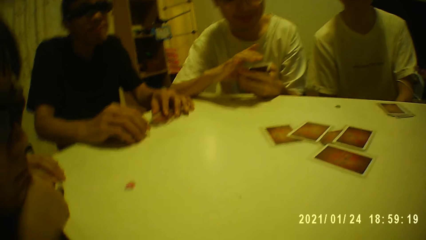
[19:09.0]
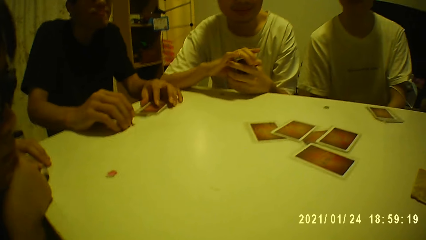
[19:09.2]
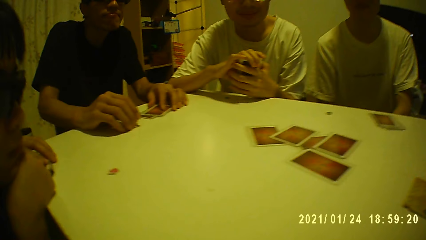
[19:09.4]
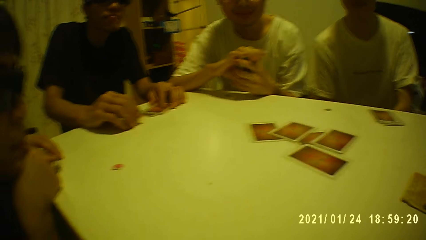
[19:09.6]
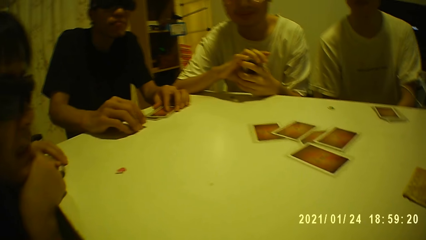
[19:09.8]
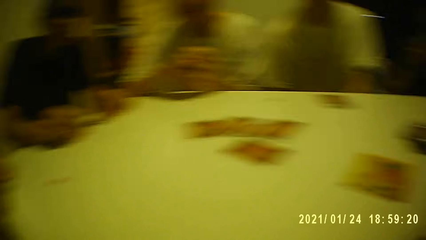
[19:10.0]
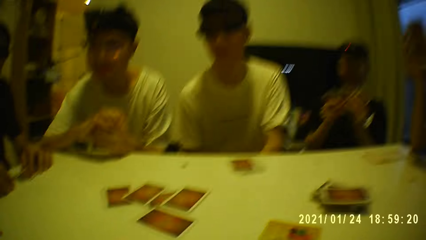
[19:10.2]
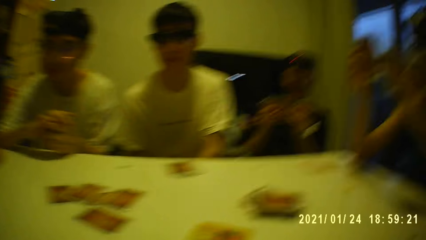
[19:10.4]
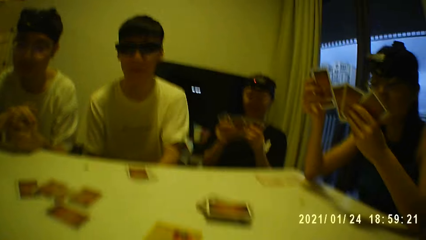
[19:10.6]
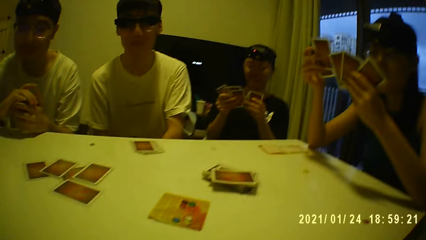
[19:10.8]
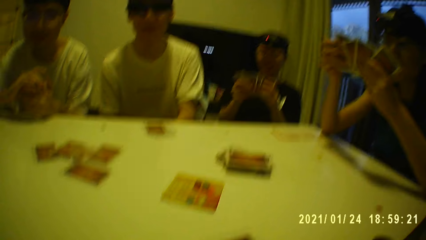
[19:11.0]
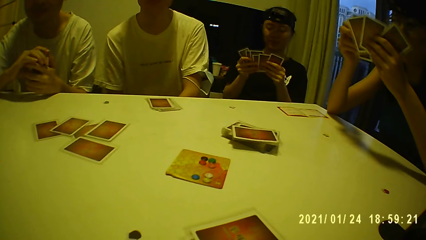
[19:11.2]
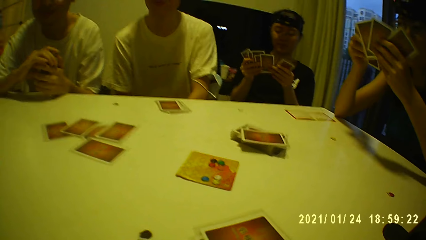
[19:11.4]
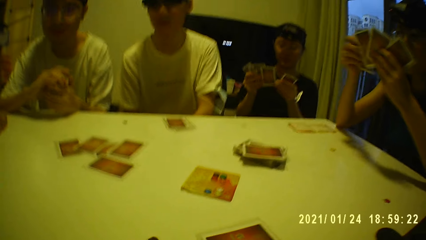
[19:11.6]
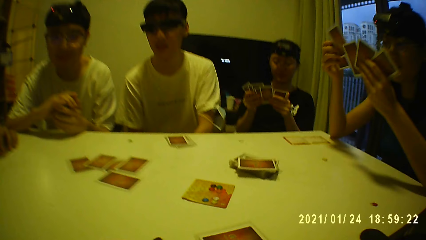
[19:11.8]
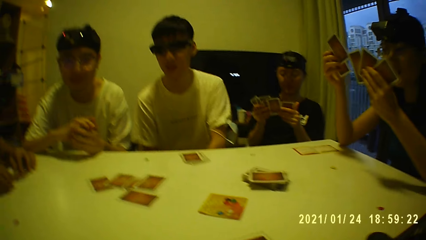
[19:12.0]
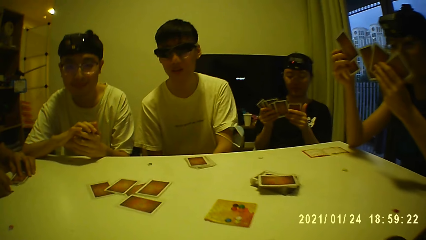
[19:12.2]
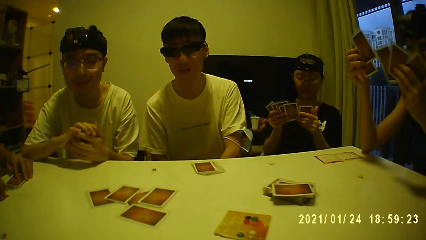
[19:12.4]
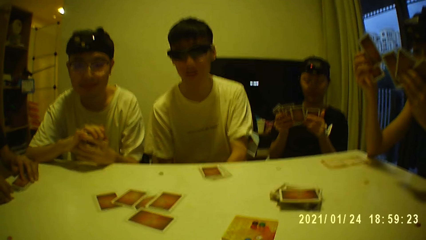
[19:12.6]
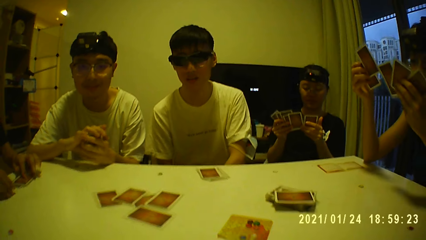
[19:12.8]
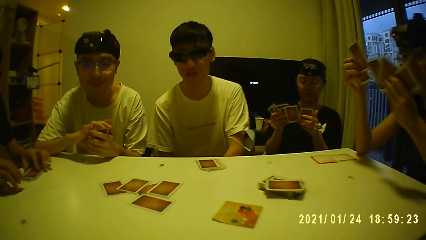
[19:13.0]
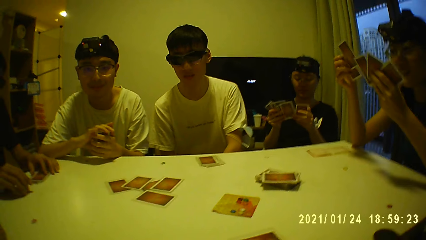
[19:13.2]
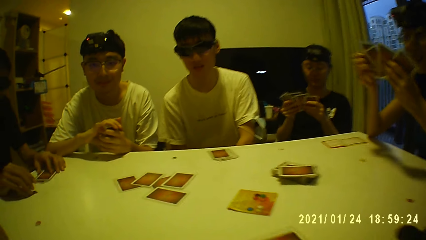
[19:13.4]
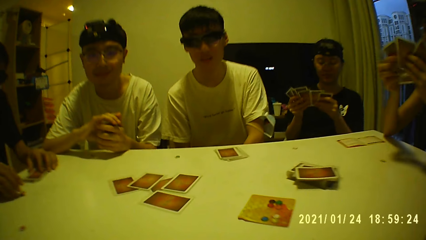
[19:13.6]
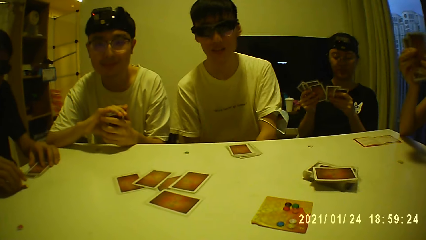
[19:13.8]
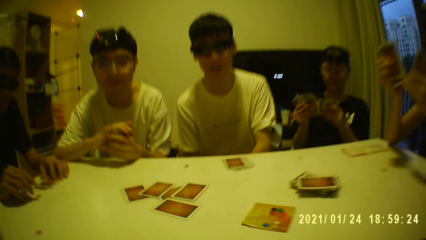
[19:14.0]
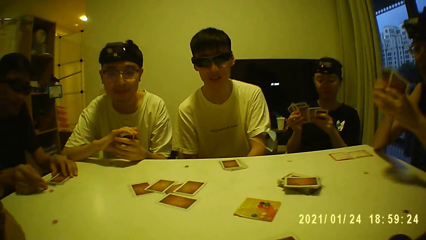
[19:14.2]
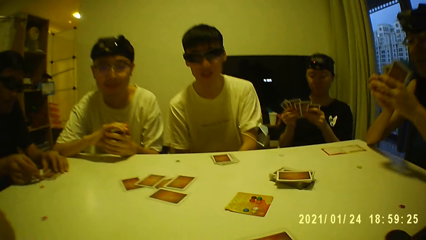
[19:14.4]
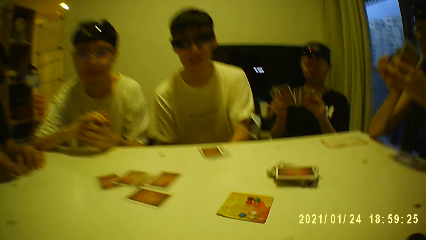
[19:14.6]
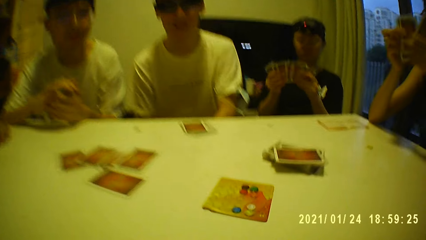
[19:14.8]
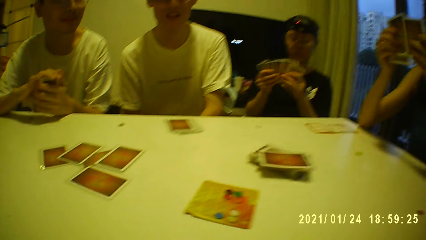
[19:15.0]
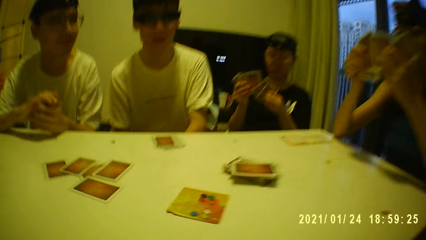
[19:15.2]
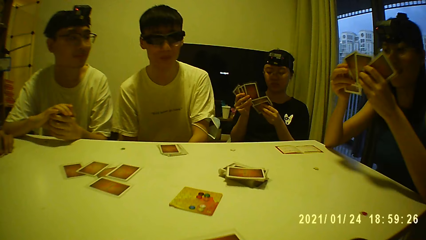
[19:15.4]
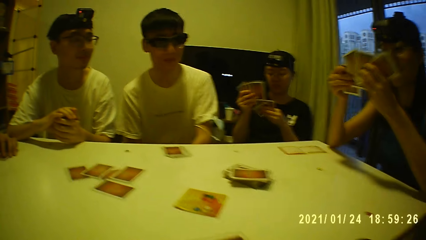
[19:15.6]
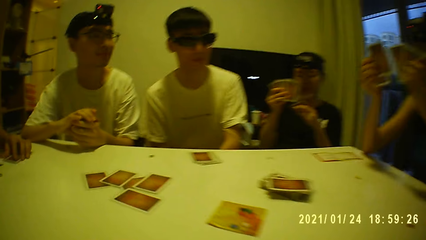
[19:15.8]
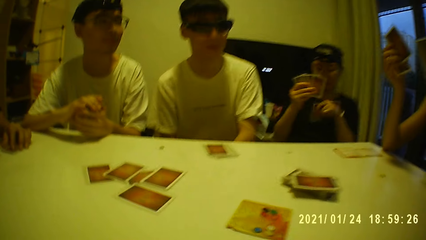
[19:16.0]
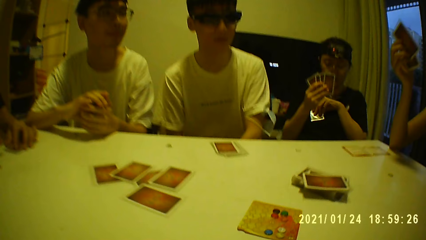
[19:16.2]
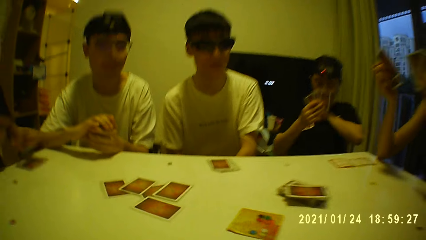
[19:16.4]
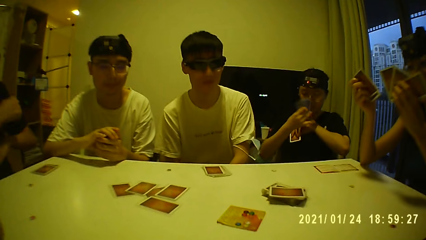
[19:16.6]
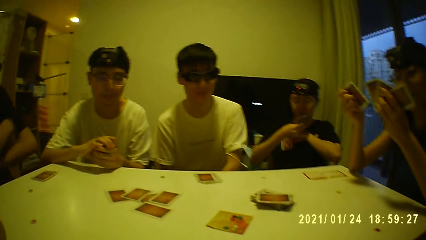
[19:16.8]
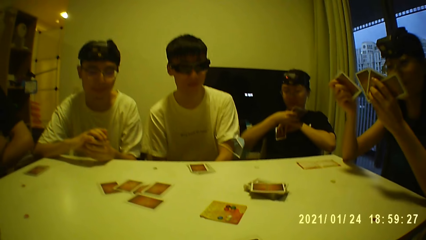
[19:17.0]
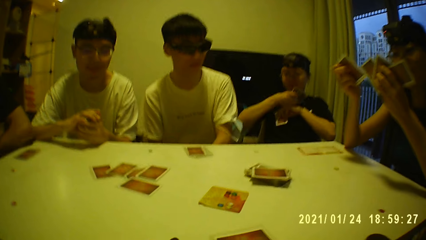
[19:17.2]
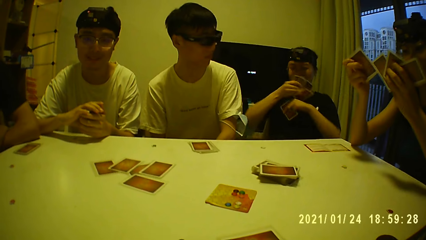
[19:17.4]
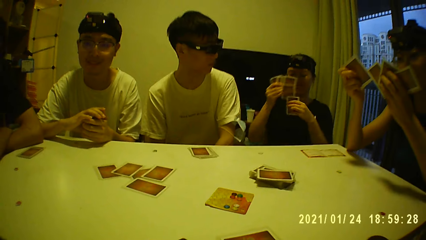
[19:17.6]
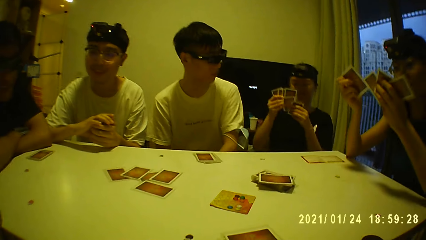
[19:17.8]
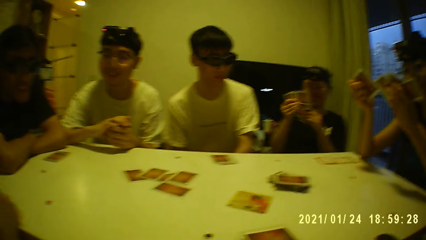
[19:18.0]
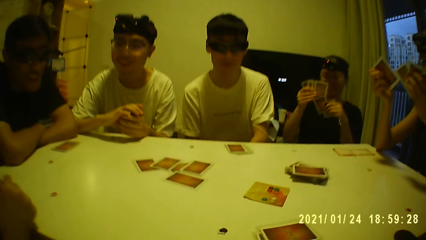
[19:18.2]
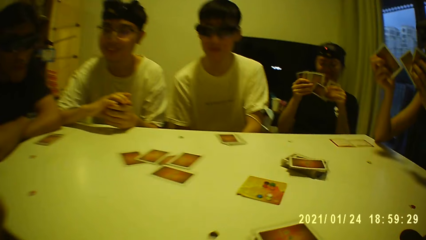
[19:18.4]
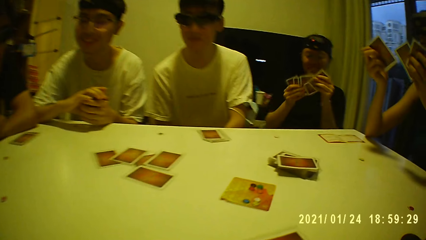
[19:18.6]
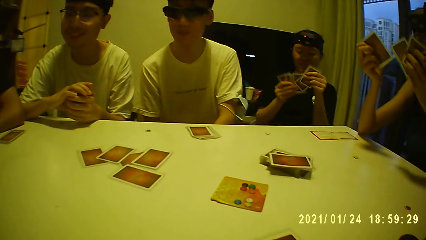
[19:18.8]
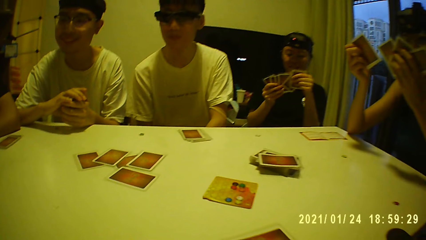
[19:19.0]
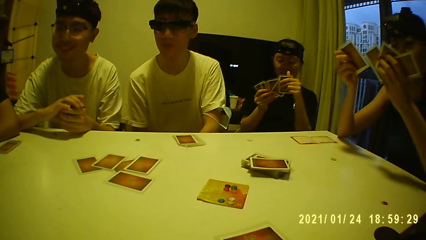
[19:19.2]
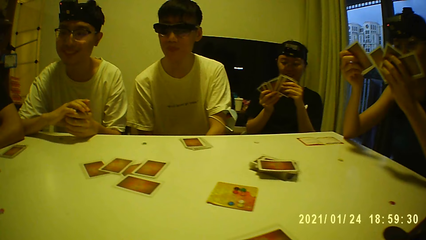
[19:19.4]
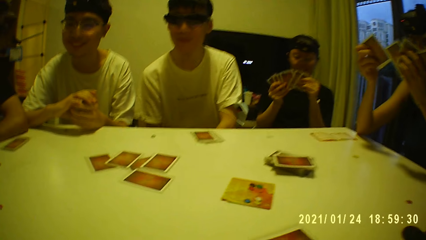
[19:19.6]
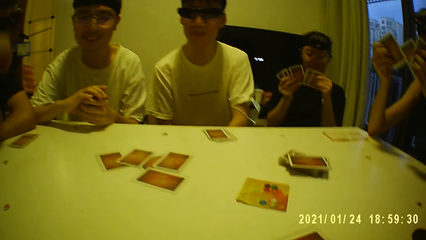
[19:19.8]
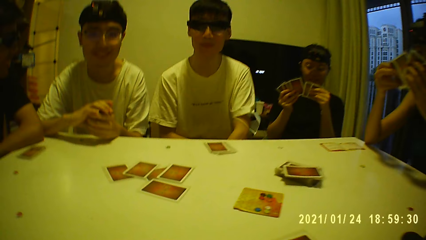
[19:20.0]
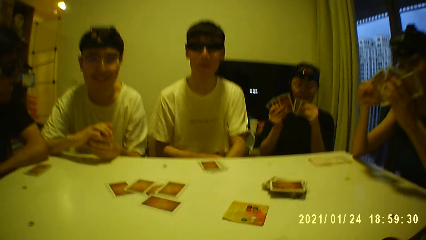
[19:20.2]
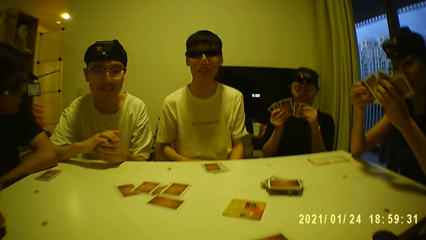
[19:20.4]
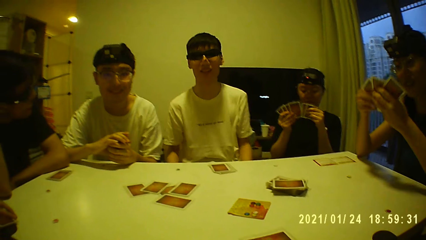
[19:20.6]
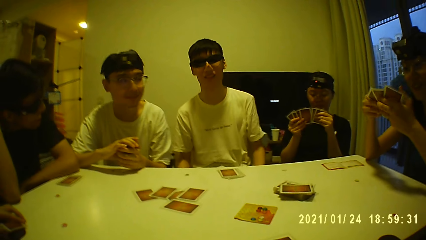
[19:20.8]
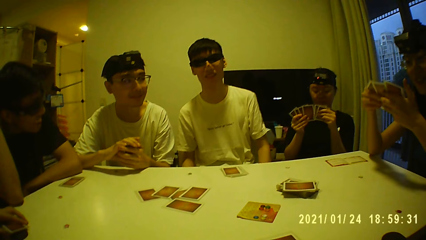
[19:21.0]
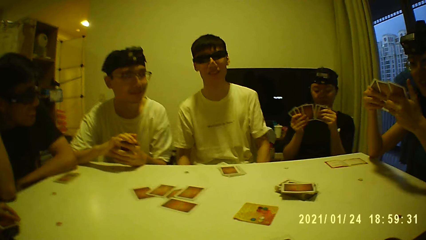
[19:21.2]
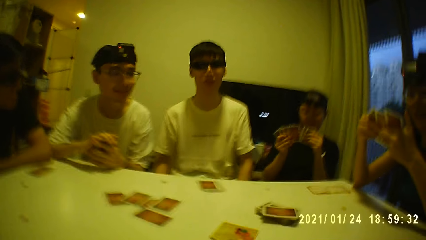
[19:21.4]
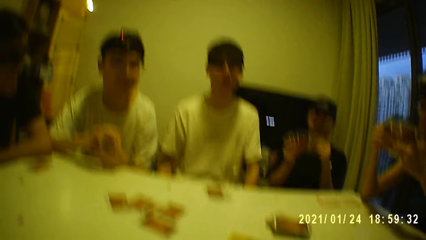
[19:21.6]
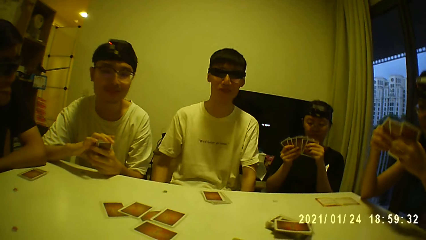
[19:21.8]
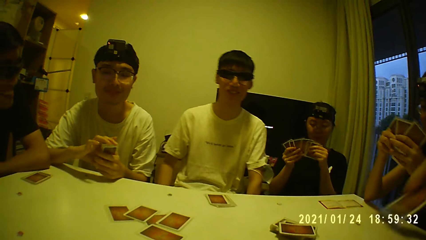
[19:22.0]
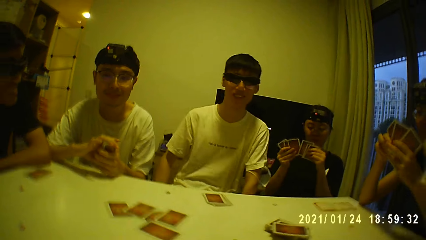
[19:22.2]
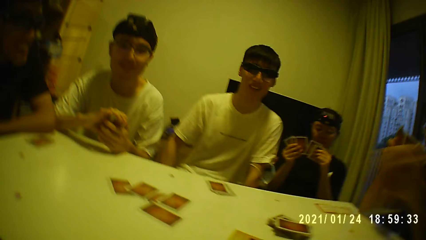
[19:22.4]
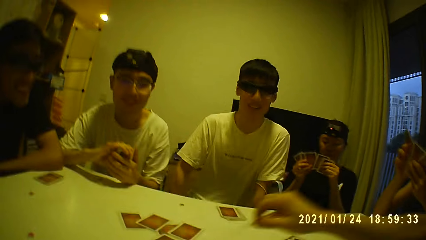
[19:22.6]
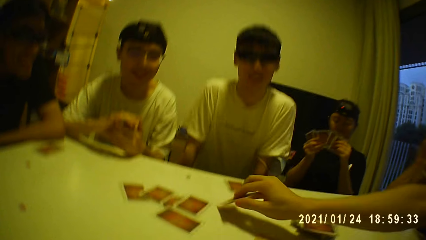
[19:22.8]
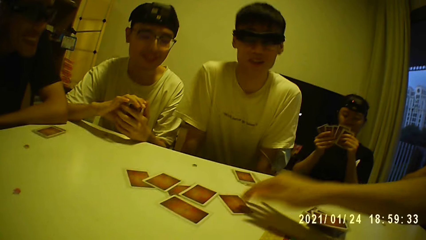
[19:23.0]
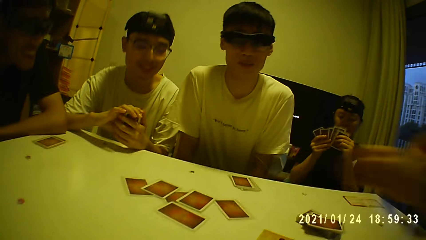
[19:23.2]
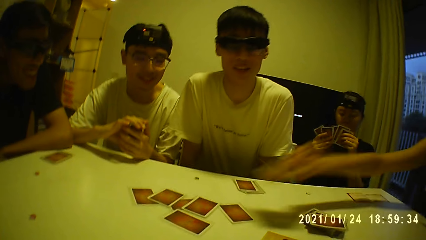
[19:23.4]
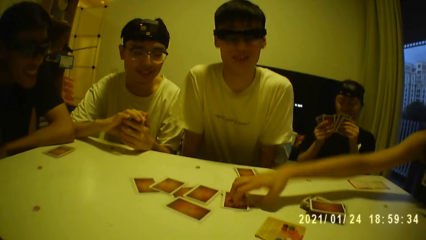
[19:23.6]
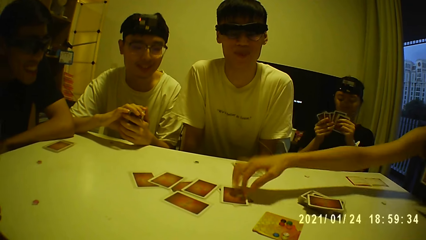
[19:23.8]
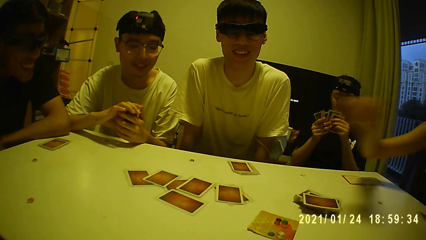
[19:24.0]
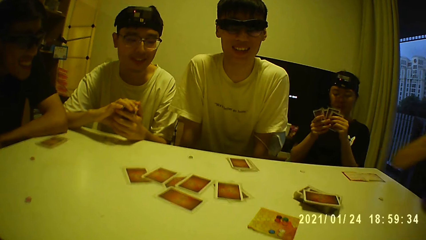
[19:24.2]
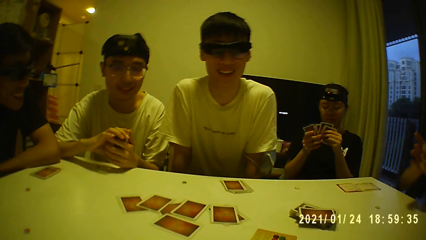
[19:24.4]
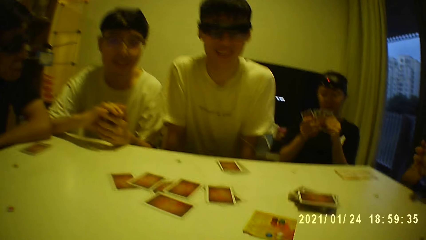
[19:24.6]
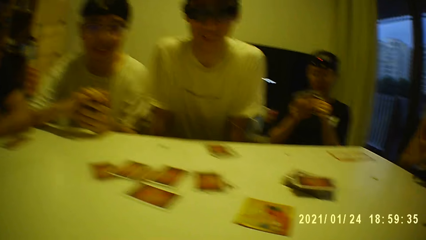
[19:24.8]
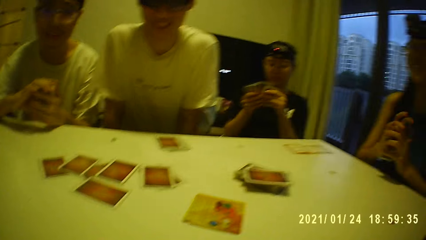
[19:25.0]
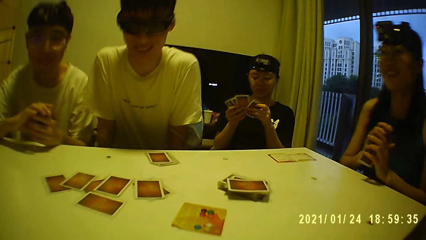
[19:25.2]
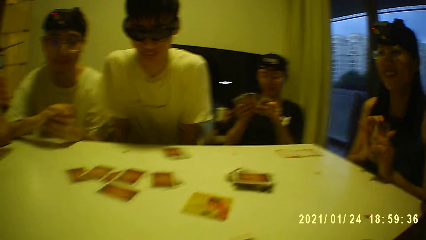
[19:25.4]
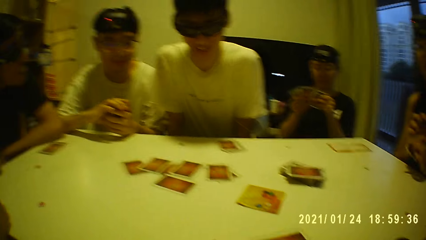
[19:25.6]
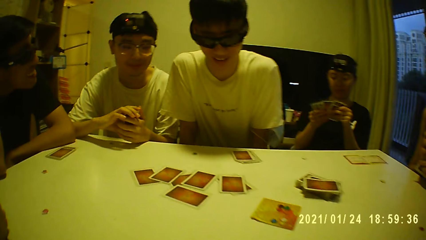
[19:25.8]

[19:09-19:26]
A man touches a card on the table with his right hand. Another man drops a card on the table. A third man touches a card on the table with his right hand. A lady drops a card on the table.
